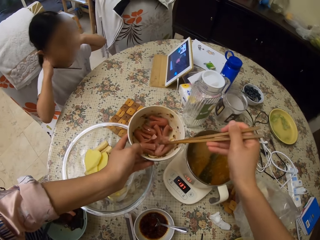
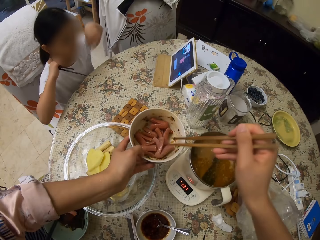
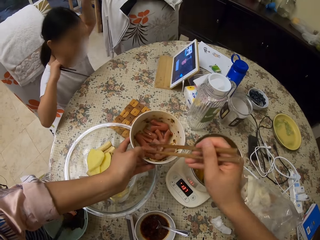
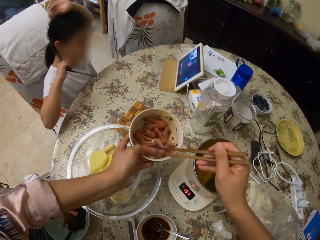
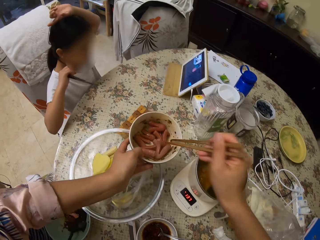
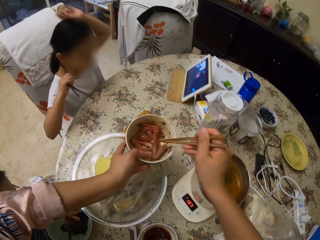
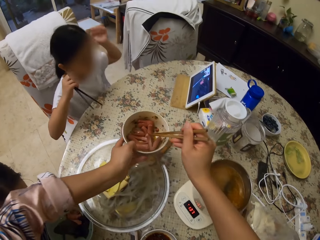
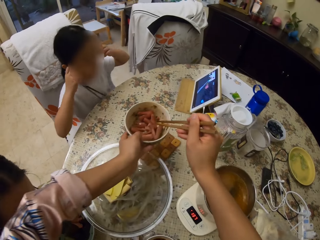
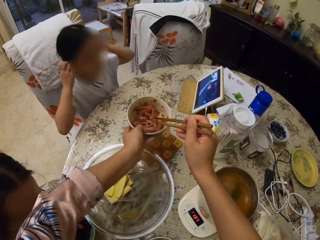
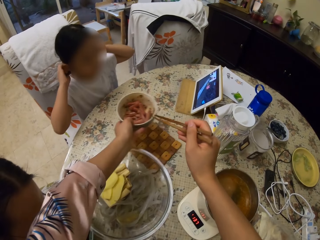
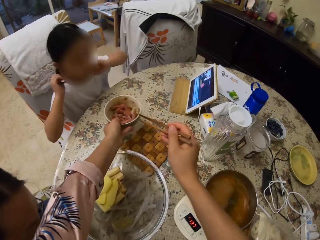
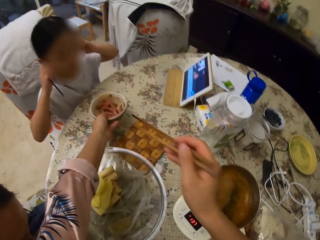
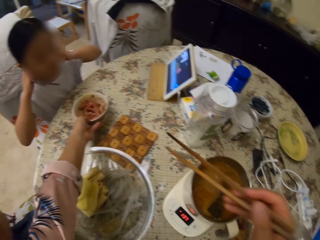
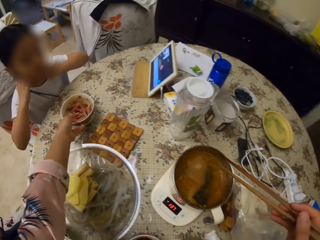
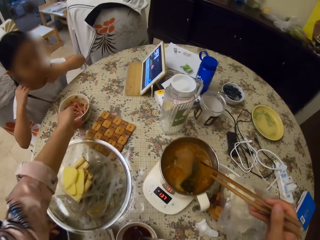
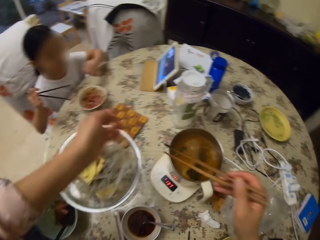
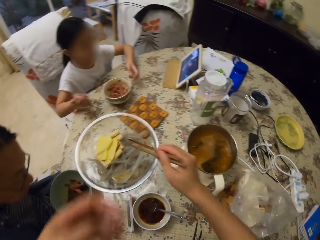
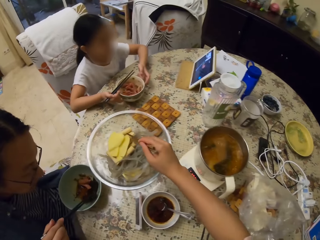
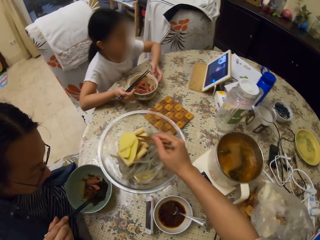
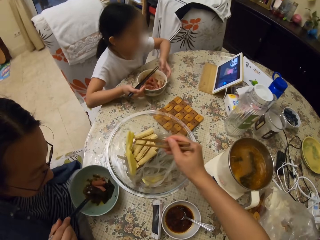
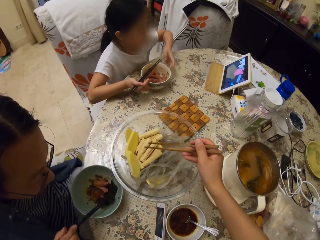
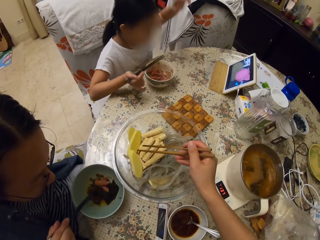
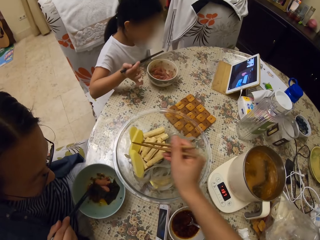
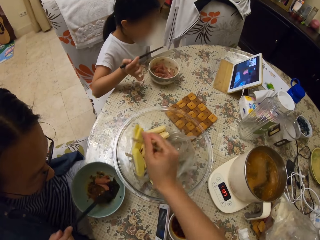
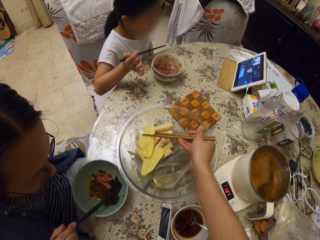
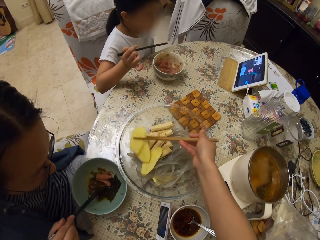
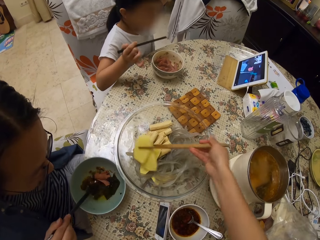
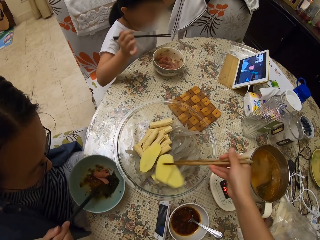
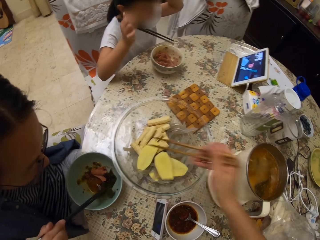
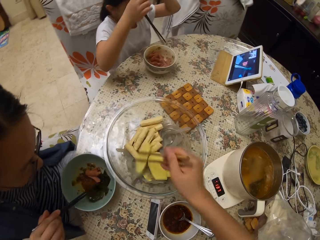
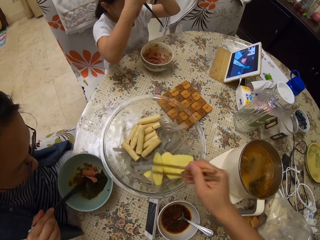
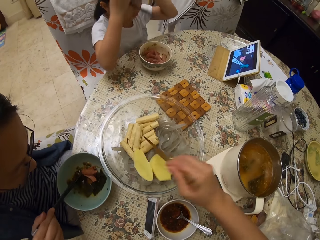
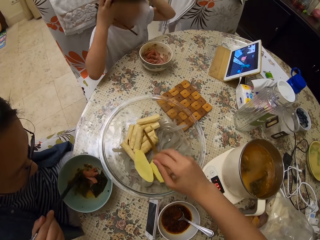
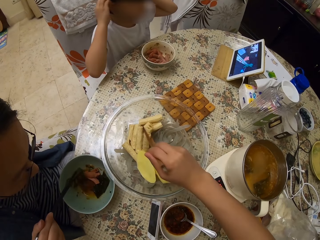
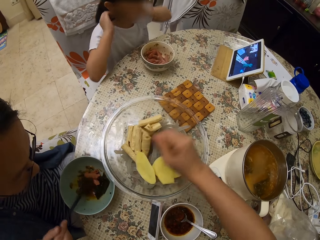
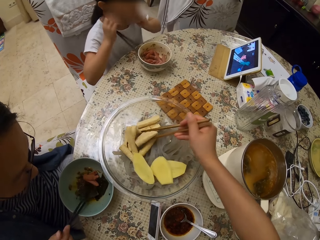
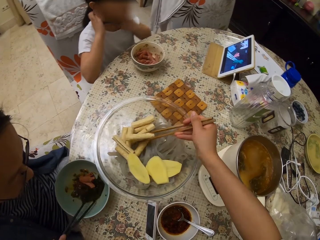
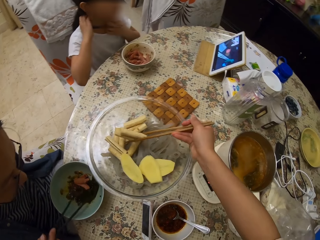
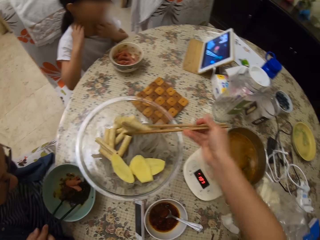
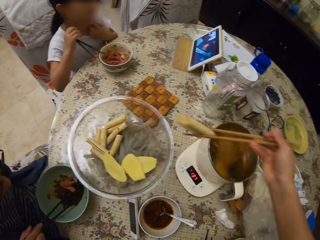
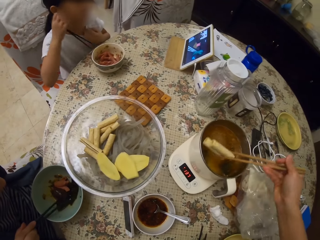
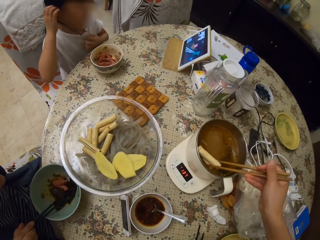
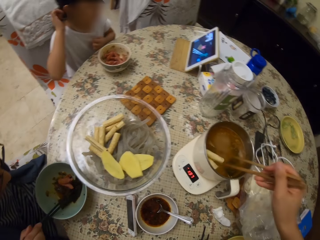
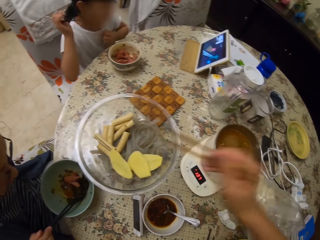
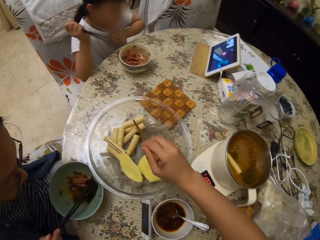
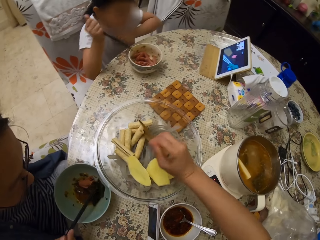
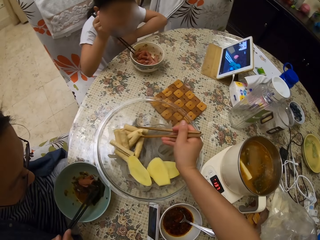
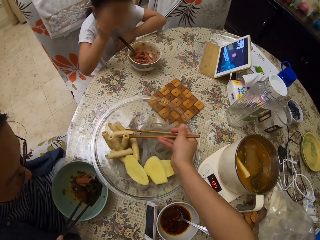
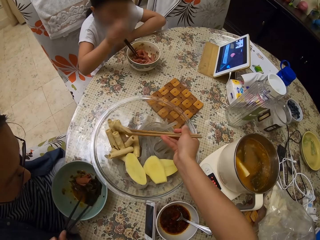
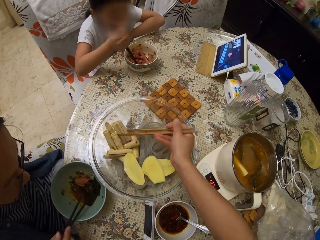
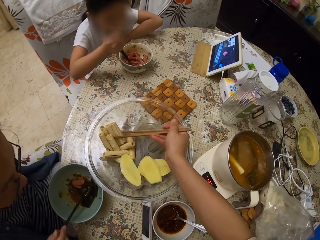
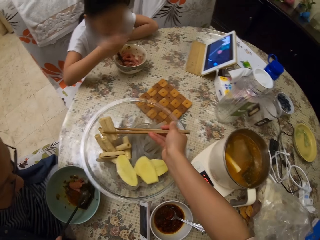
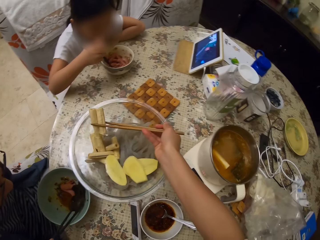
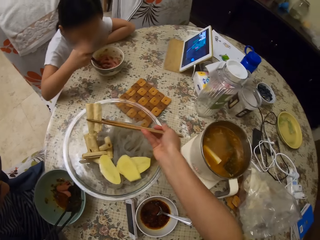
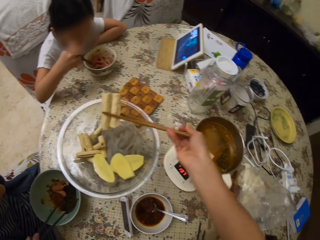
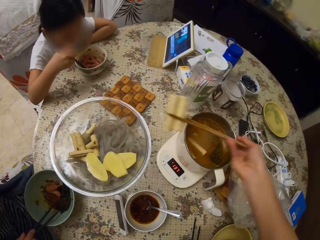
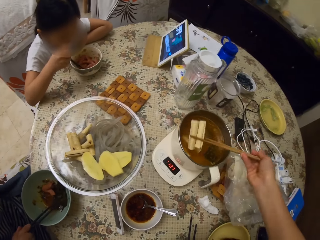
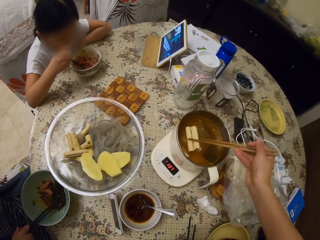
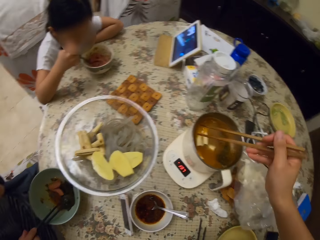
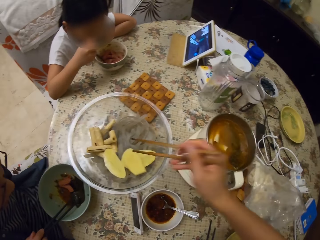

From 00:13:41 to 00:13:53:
The camera wearer puts something in a bowl. They move something in the bowl. A man bites something. A woman turns the food with the chopsticks. The camera wearer puts the bowl on the table. They move potatoes with the chopsticks. A girl moves a bowl close on the table. The camera wearer turns the food in the tray. The woman stirs something in the bowl with the chopsticks. The girl moves hands around. The camera wearer picks something in the bowl with the chopsticks. They put something in a pot with the chopsticks. The woman moves something in the bowl with the chopsticks. The camera wearer picks something in the bowl with the chopsticks. The girl stirs something in the bowl with the chopsticks. The camera wearer puts something in the pot with the chopsticks.

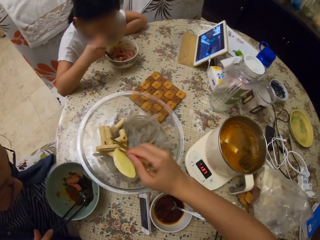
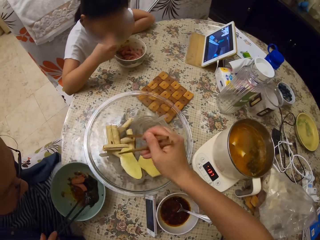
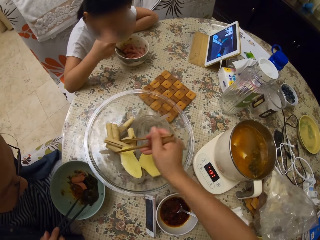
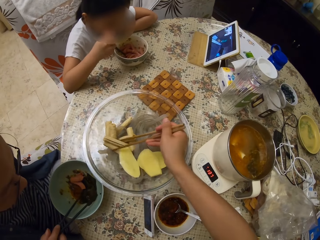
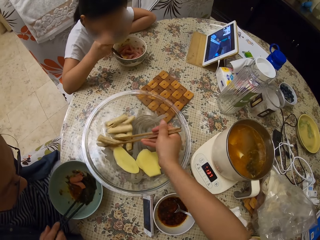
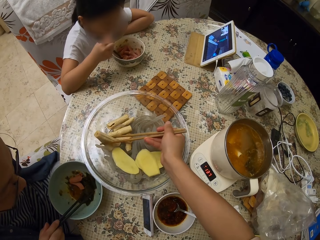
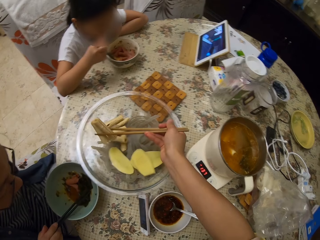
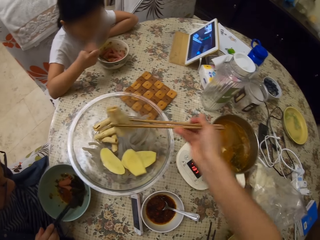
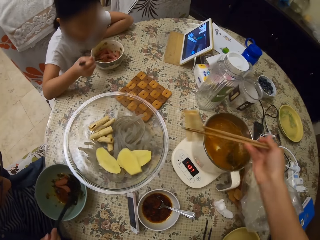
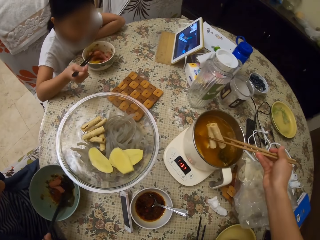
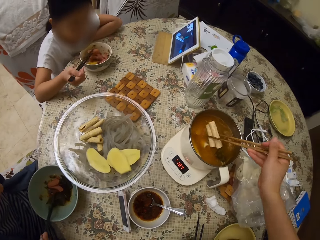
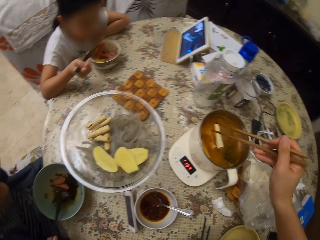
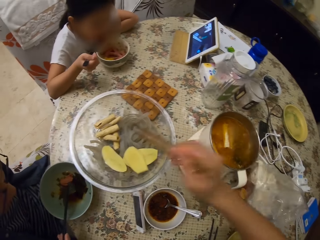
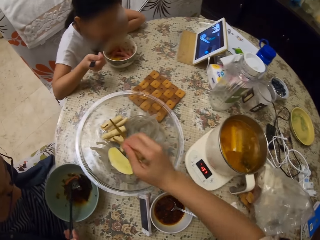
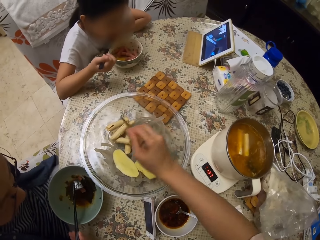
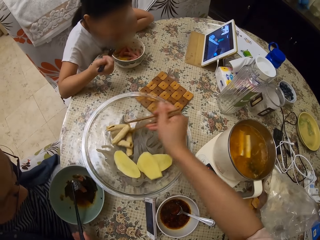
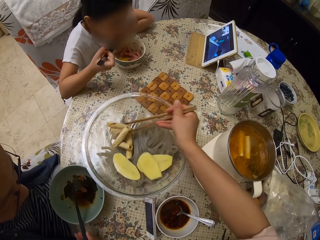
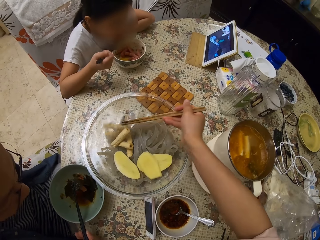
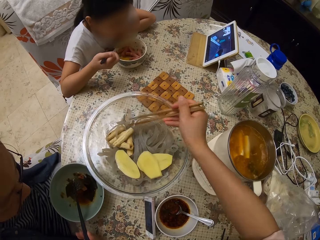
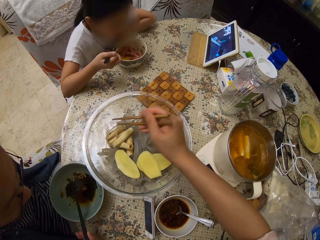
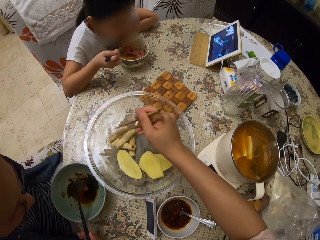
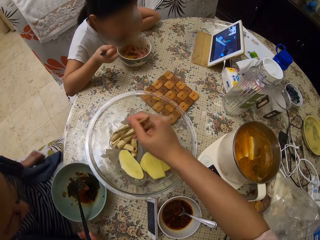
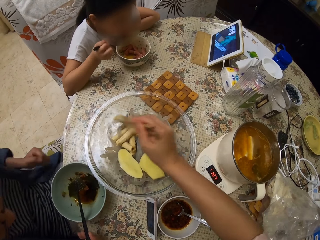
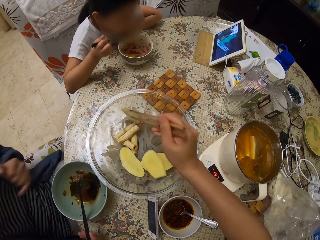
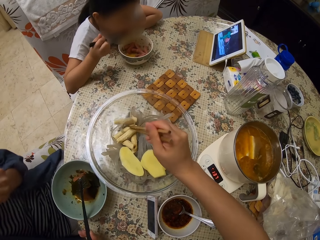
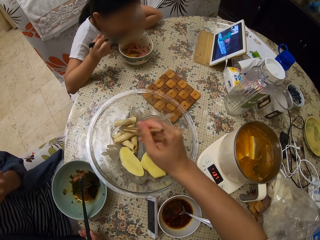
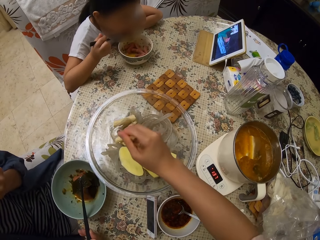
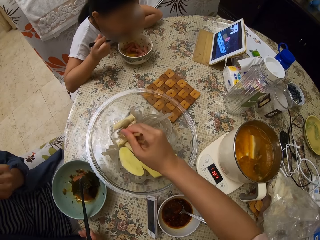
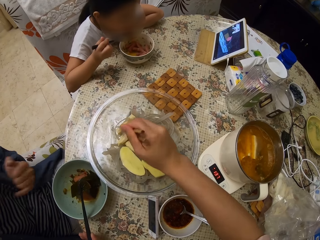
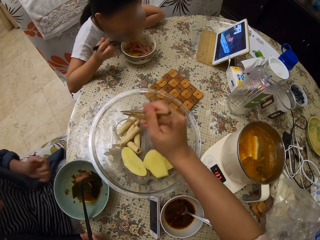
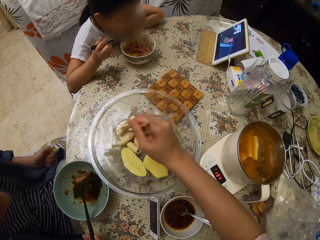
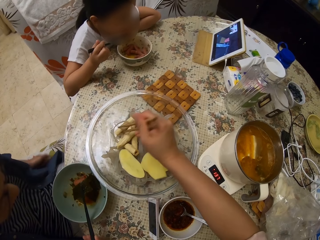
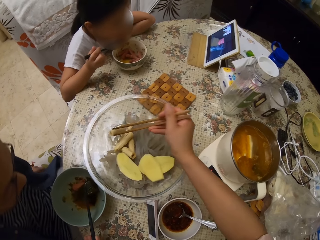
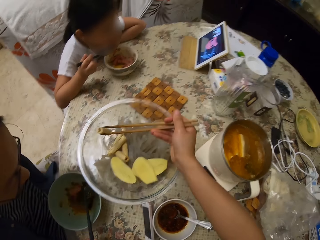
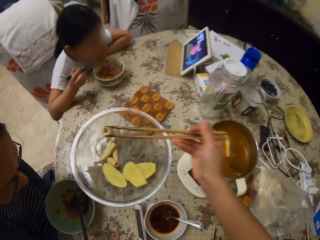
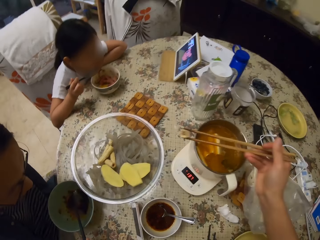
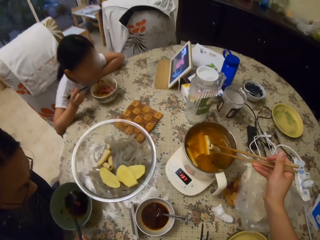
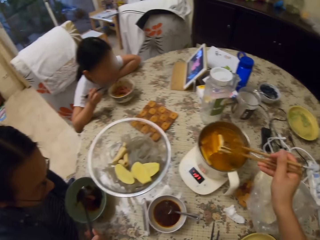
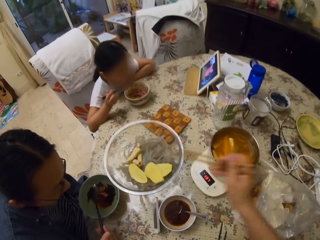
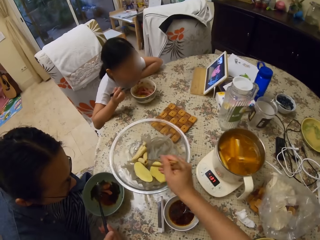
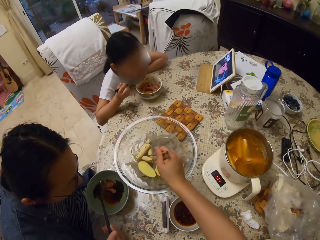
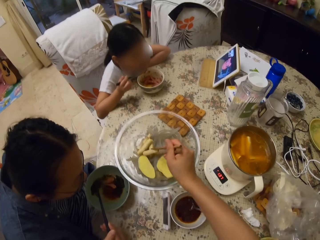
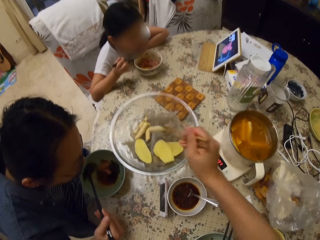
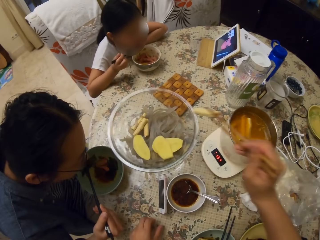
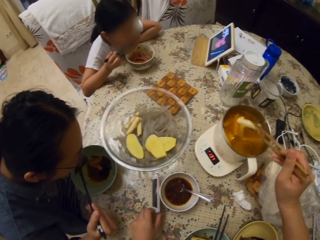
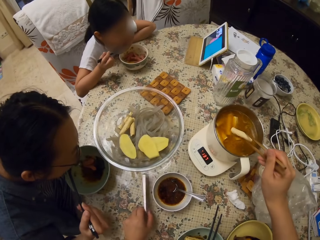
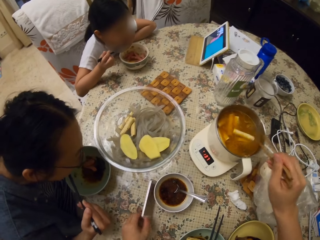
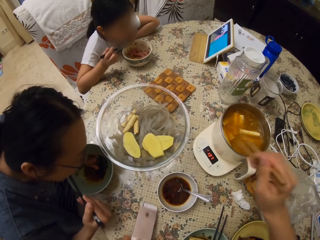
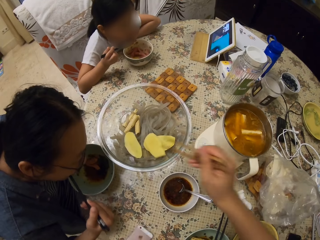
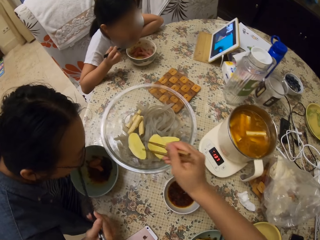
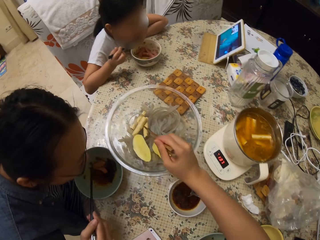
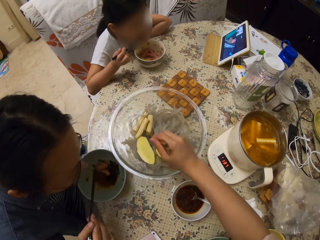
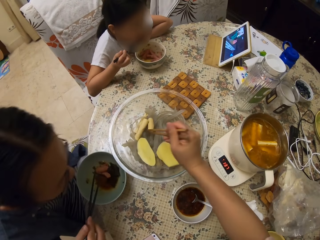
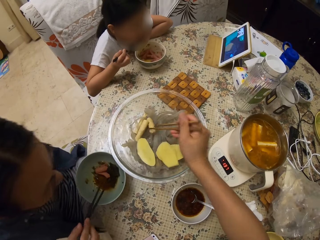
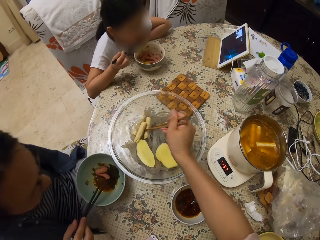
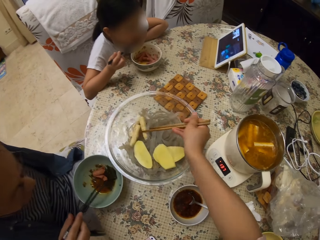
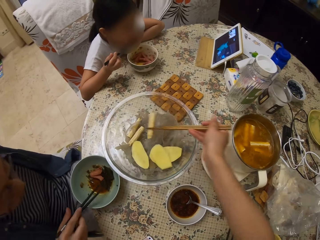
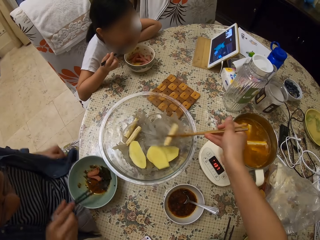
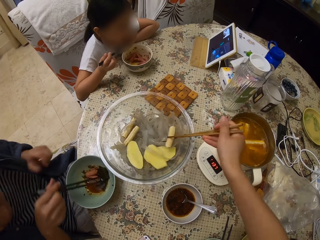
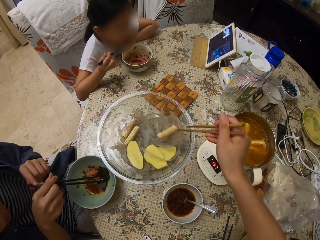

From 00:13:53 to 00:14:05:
The camera wearer picks something in a bowl with chopsticks. A girl picks something in the bowl with the chopsticks. The camera wearer puts something in a pot with the chopsticks. A woman picks something in the bowl with the chopsticks. The girl puts something in the mouth. The camera wearer picks something in the bowl with the chopsticks. The woman moves the hand to the face, touches the face, moves the hand down and moves around. The camera wearer puts something in the pot with the chopsticks. They pick something in the bowl with the chopsticks. The woman puts something in the mouth. The camera wearer puts something in the pot with the chopsticks. The woman moves close to the dish. The camera wearer moves the phone. They pick something in the bowl with the chopsticks.
